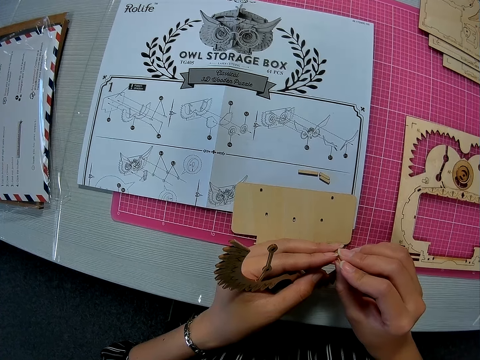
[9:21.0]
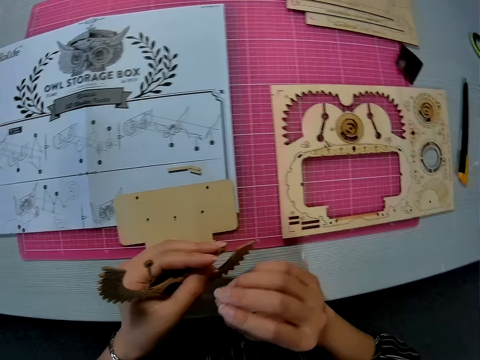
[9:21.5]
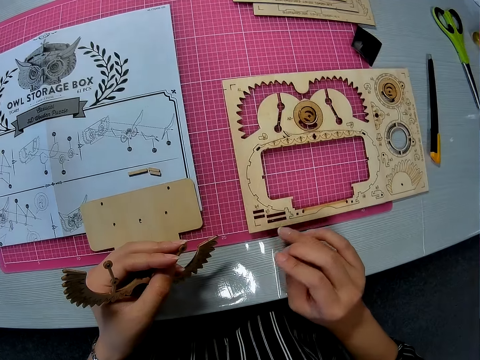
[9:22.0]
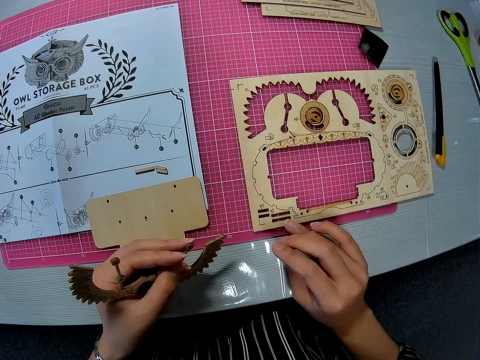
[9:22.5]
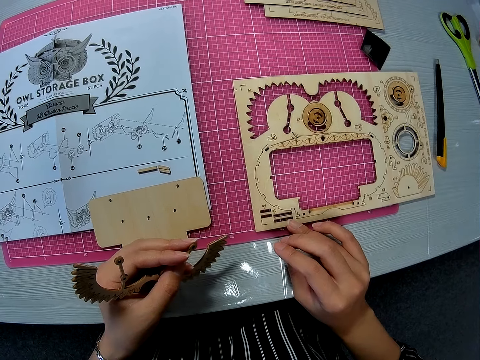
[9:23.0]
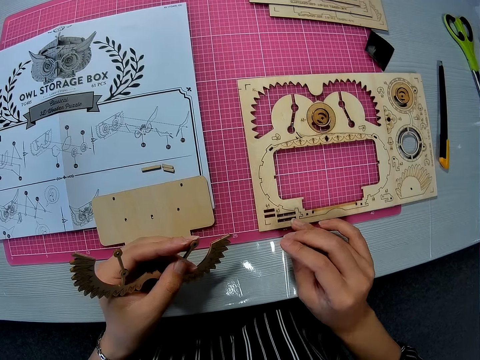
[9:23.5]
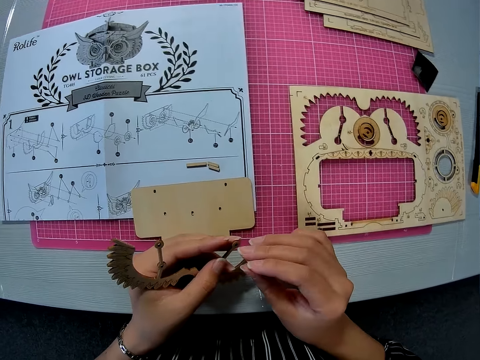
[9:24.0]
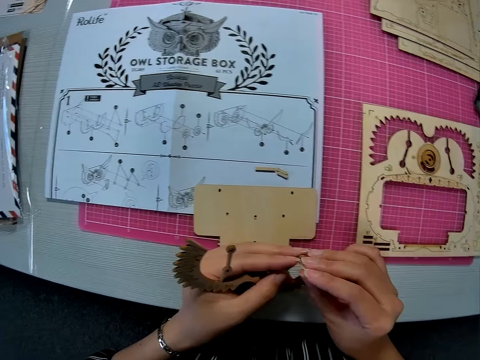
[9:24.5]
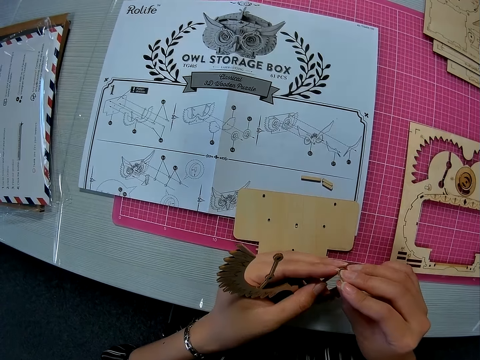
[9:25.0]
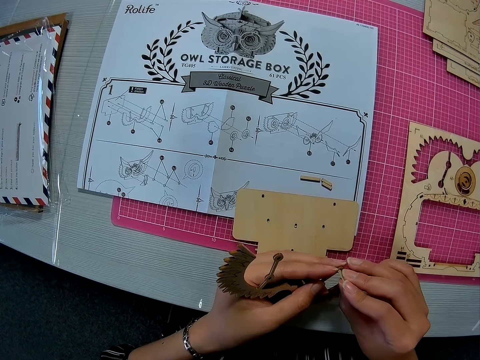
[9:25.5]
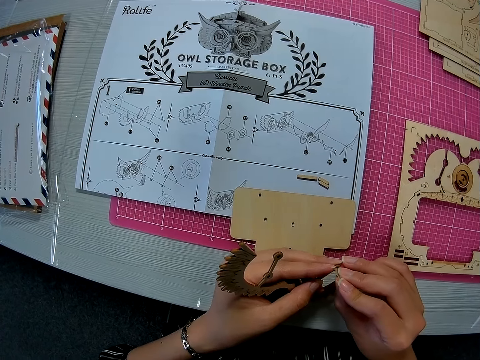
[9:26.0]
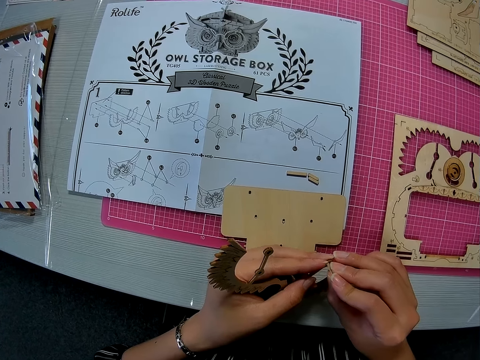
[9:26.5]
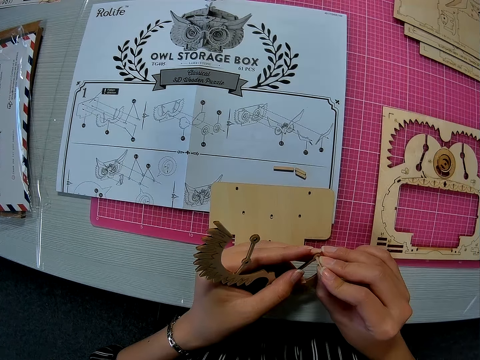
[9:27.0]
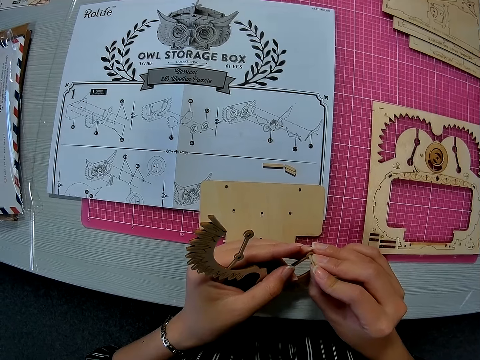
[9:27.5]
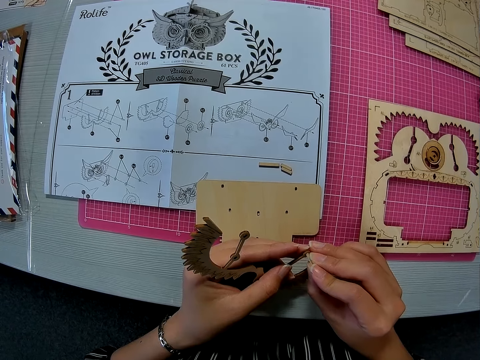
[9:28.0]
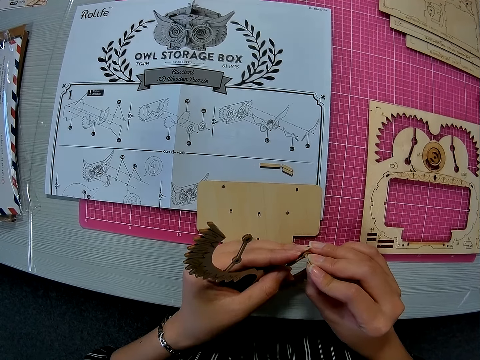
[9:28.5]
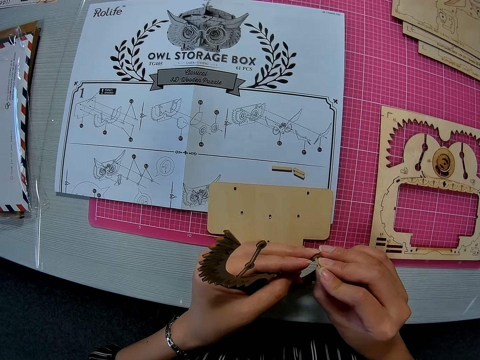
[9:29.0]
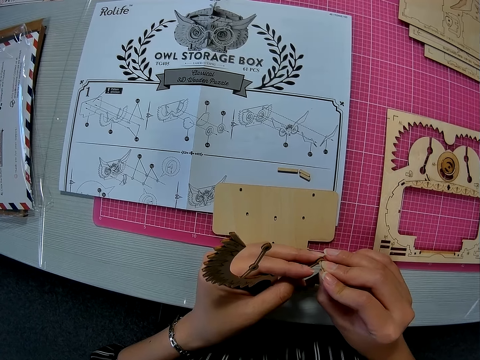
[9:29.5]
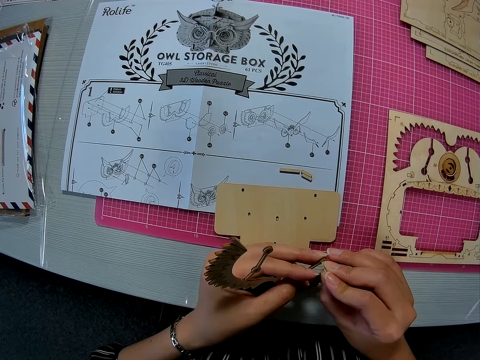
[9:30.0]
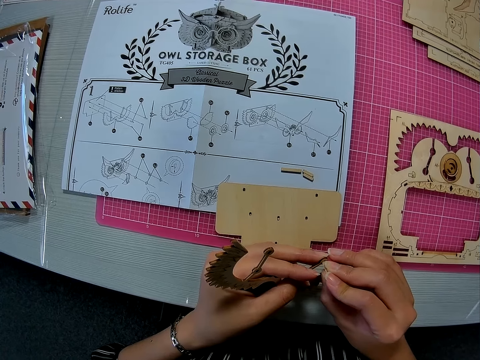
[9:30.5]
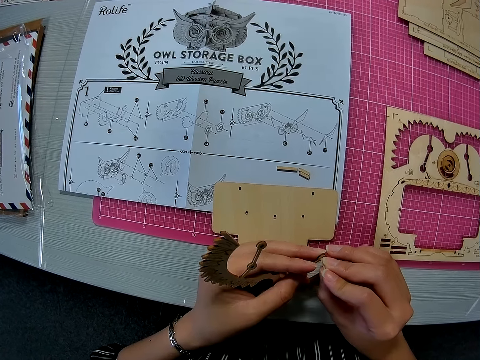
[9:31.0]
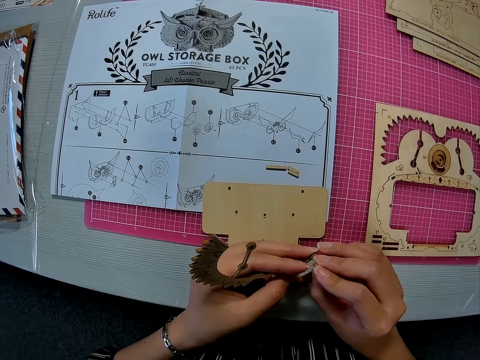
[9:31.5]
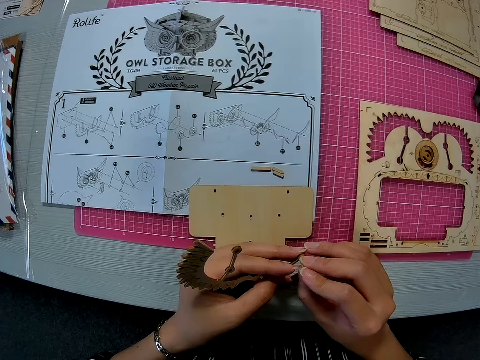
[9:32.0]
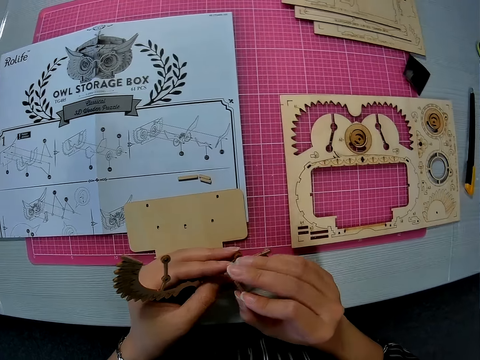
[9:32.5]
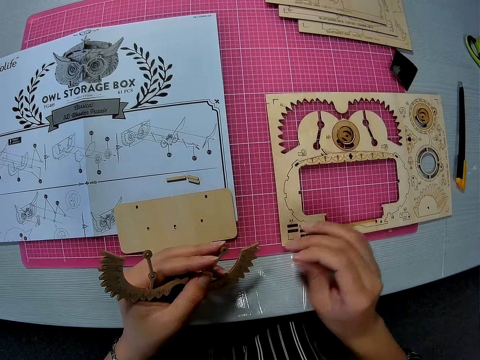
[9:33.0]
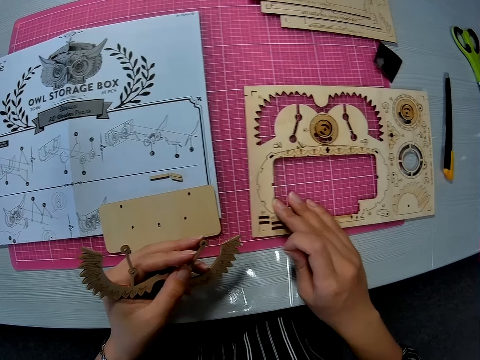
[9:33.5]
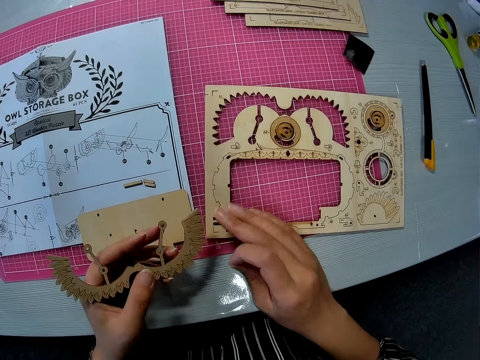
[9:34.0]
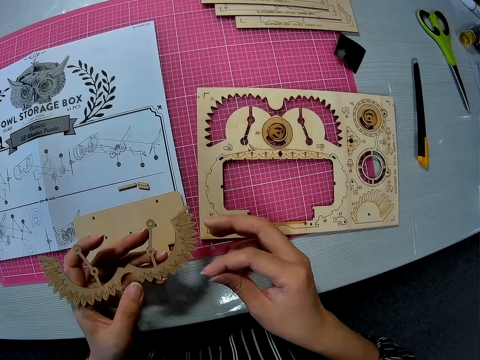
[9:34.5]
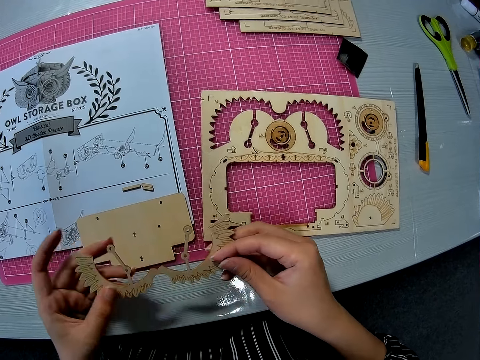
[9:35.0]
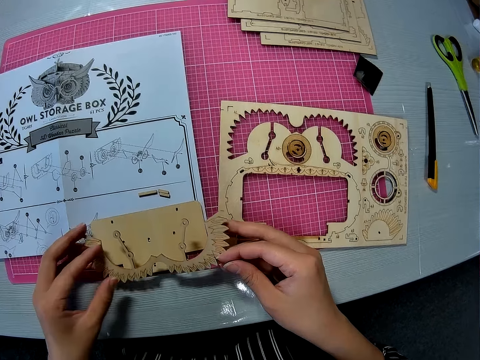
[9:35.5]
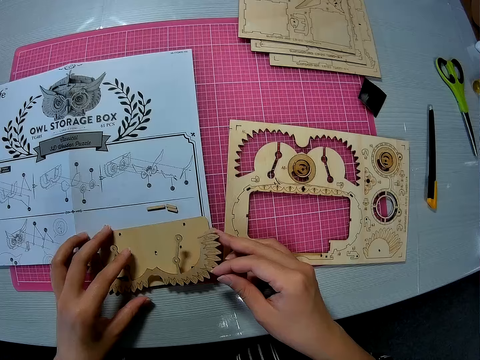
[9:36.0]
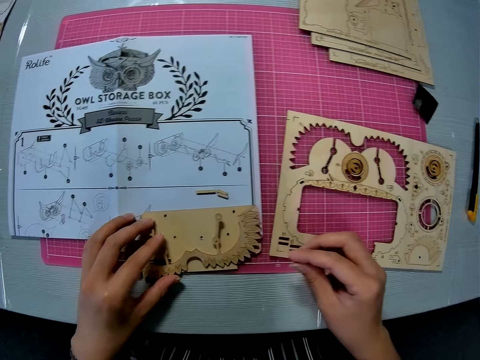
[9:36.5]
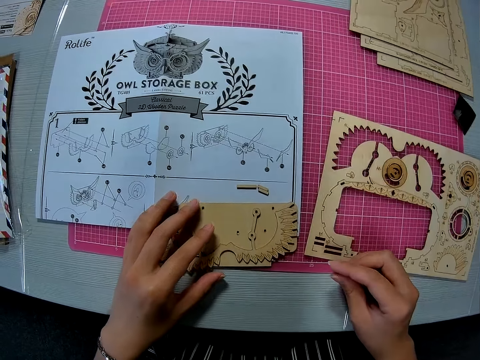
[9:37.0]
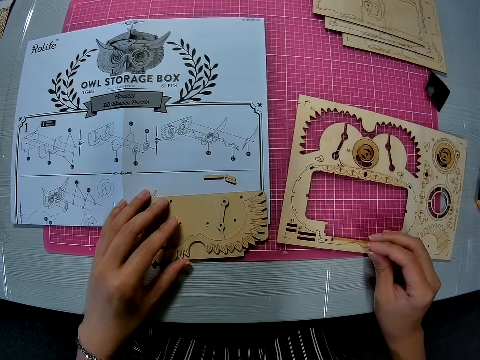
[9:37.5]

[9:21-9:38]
The camera wearer detaches something from something. She touches the wooden puzzle sheet with her right finger. She looks at something. She places the peg on a hole in the carved piece. She looks at something. She adjusts the wooden puzzle sheet on the pink sheet with her right hand. She pulls something closer. She holds the carved piece with both hands. She places the carved piece on the other piece.

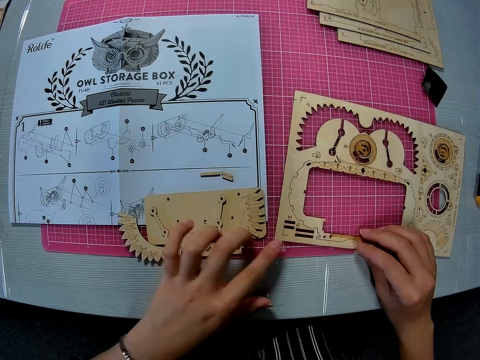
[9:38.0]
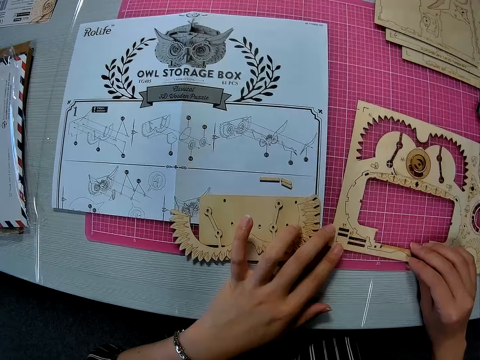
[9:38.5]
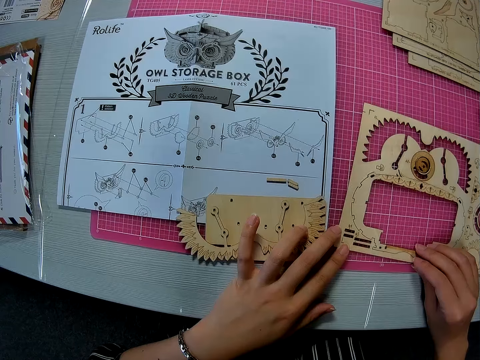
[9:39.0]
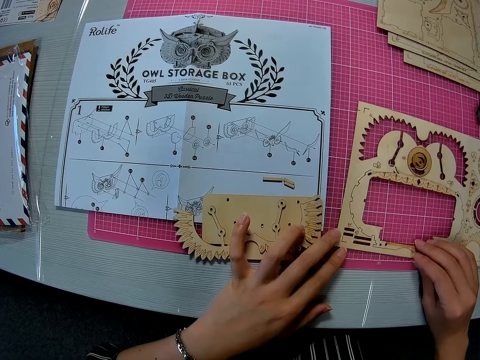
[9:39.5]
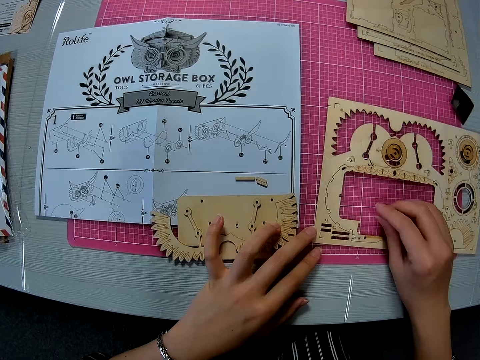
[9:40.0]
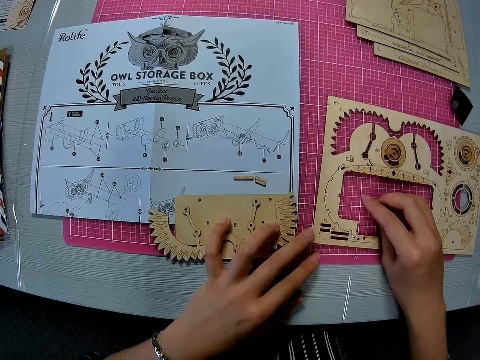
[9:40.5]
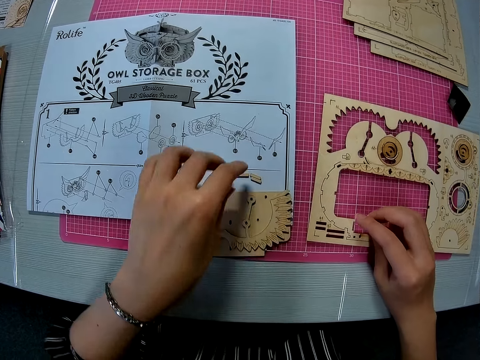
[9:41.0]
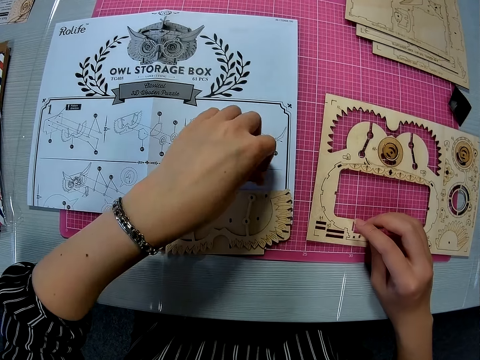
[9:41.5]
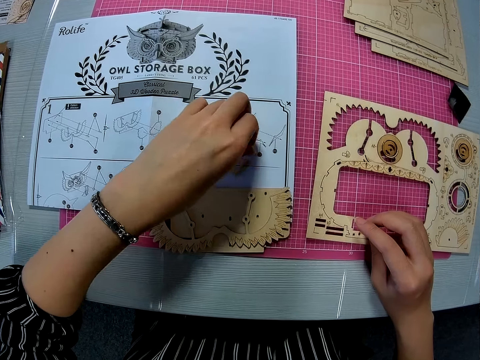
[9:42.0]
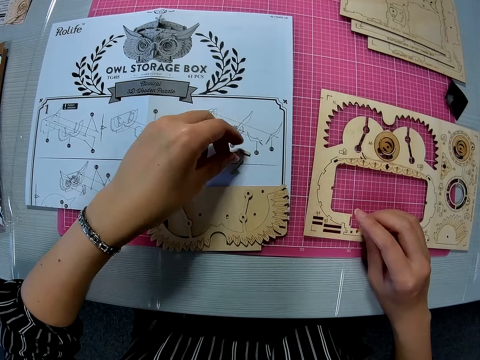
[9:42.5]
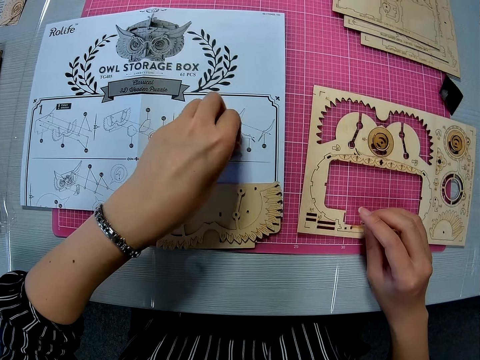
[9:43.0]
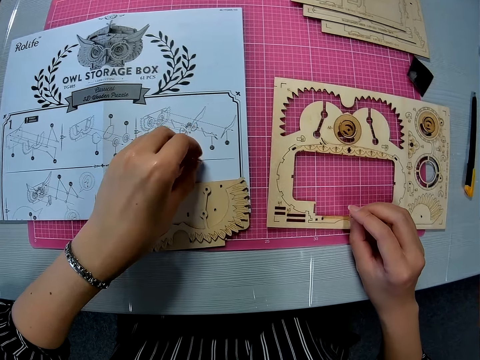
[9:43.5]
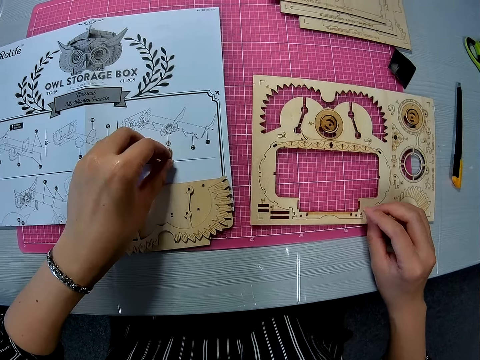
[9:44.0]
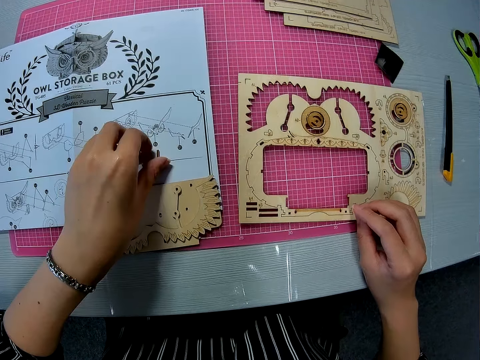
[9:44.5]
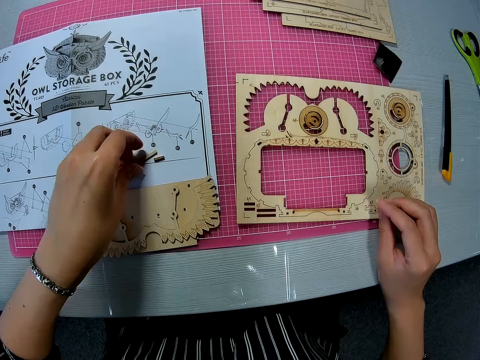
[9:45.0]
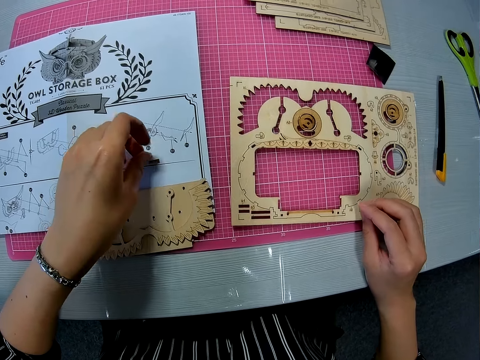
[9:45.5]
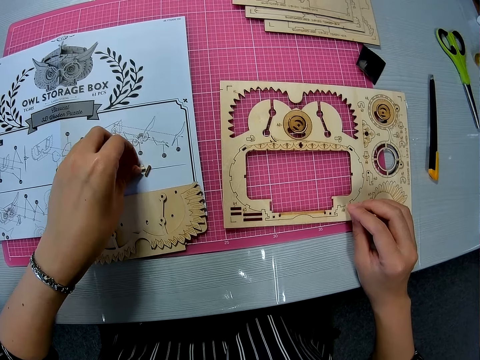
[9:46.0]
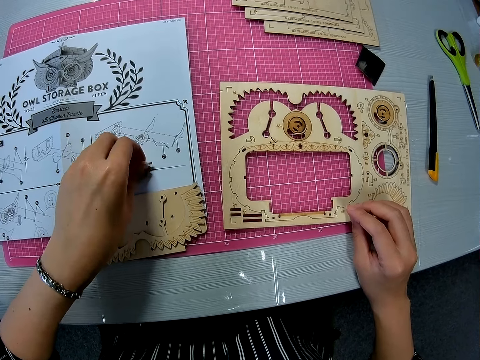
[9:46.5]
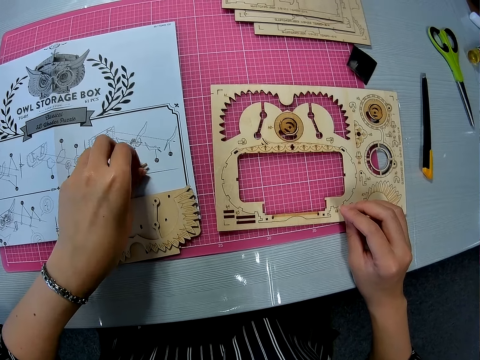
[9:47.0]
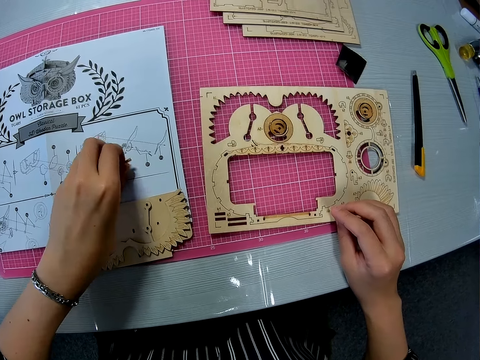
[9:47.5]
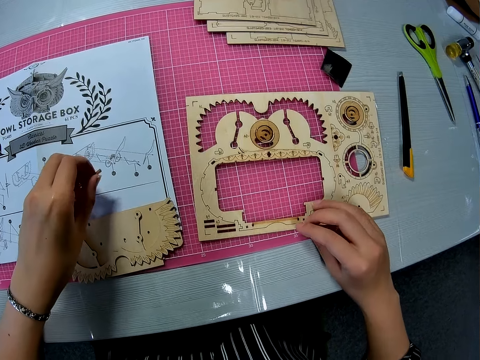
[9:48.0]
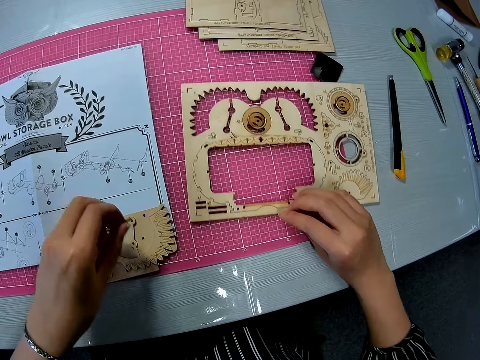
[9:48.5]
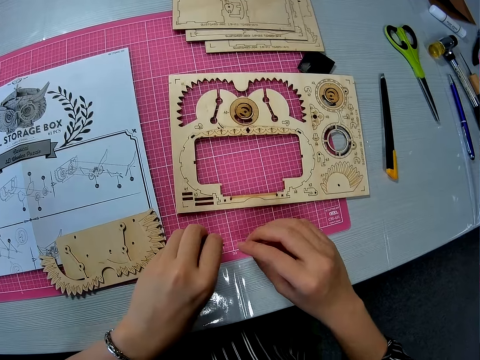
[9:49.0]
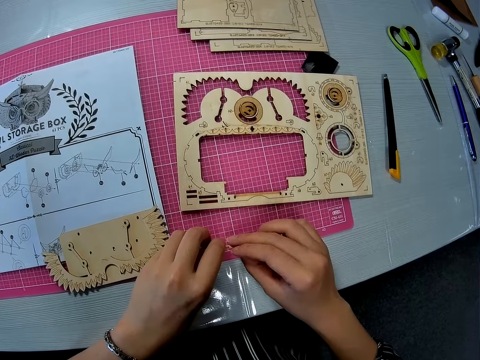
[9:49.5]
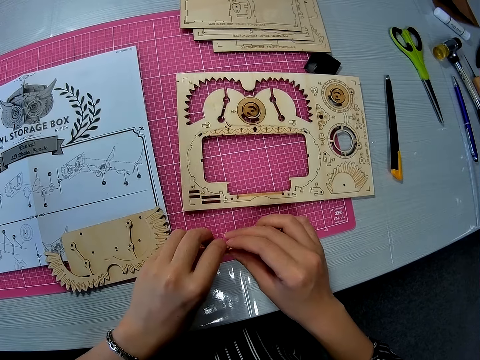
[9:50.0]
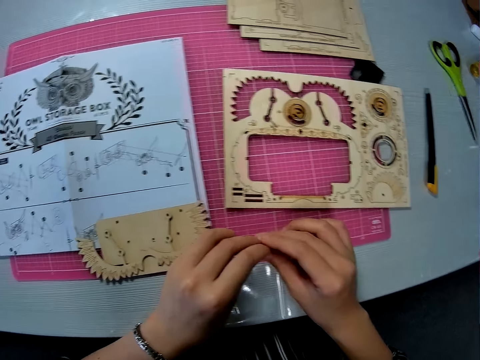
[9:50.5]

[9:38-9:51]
The camera wearer adjusts the wooden puzzle sheet with both hands. She picks three pegs on the paper instruction sheet with her left hand. She moves the wooden puzzle sheet on the pink sheet upward with her right hand. She drops the pegs on the pink sheet.
